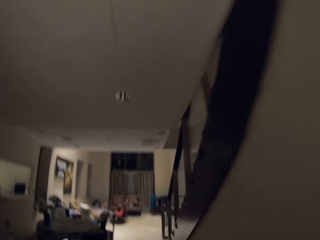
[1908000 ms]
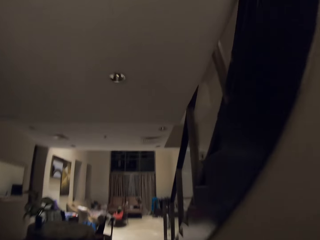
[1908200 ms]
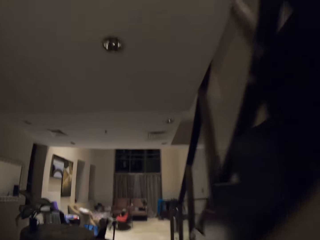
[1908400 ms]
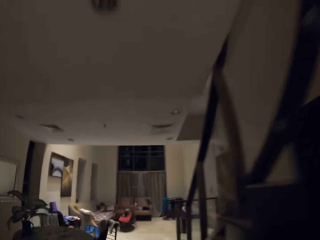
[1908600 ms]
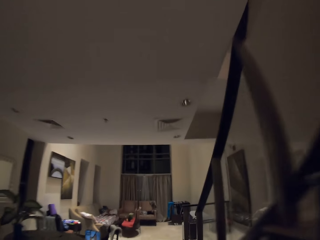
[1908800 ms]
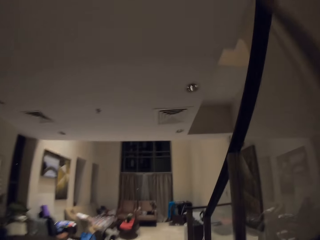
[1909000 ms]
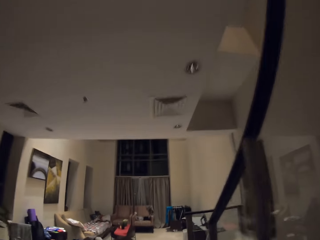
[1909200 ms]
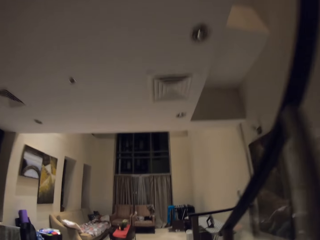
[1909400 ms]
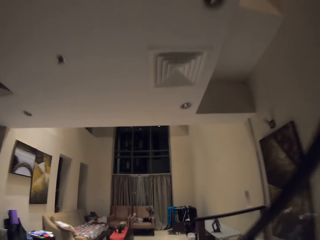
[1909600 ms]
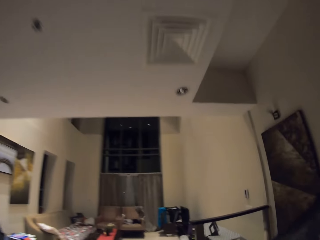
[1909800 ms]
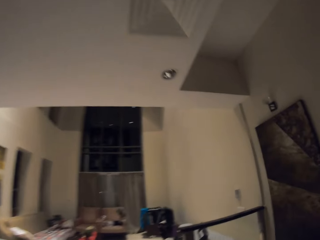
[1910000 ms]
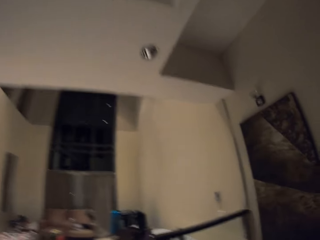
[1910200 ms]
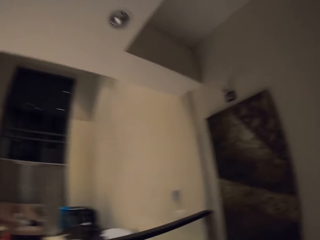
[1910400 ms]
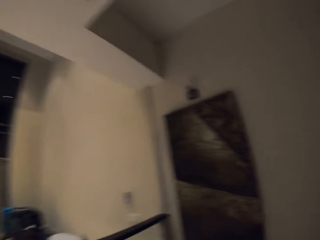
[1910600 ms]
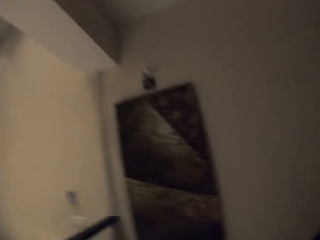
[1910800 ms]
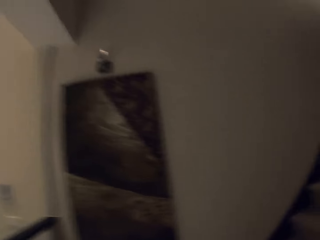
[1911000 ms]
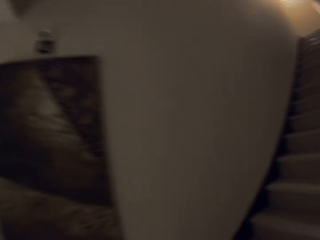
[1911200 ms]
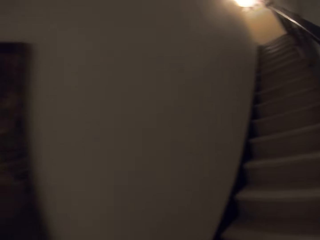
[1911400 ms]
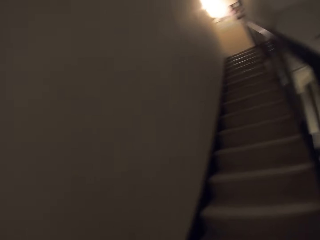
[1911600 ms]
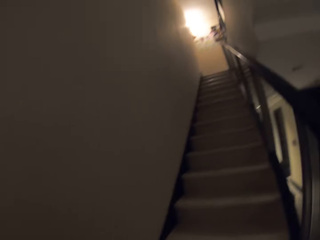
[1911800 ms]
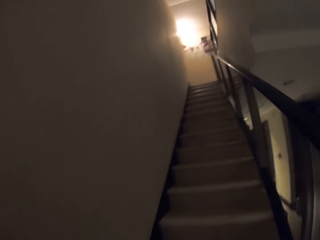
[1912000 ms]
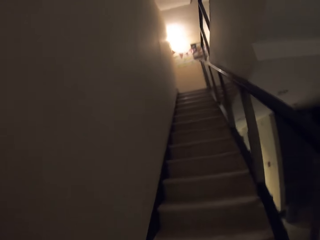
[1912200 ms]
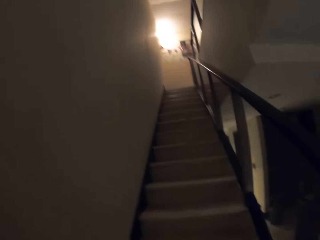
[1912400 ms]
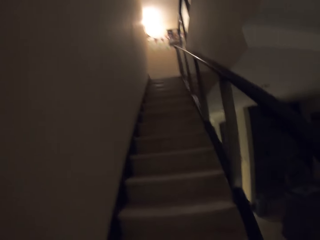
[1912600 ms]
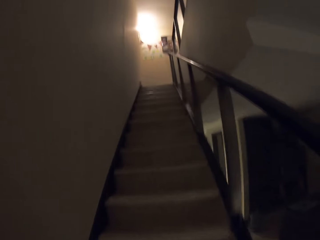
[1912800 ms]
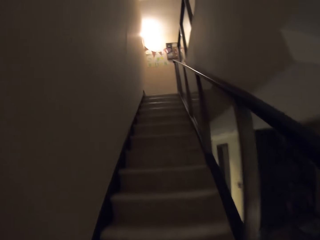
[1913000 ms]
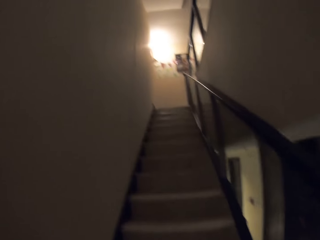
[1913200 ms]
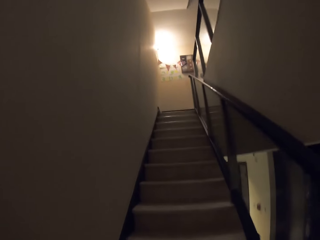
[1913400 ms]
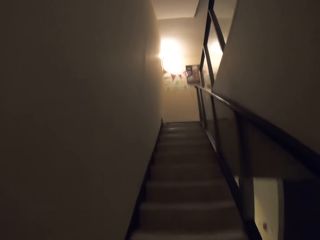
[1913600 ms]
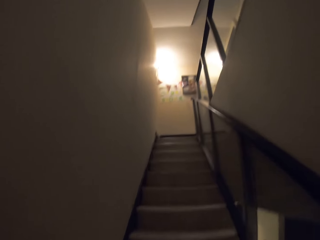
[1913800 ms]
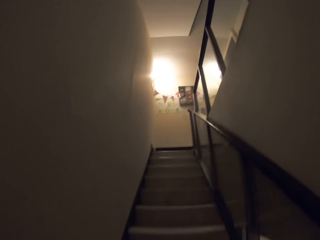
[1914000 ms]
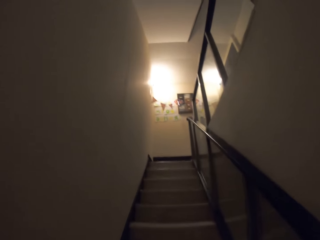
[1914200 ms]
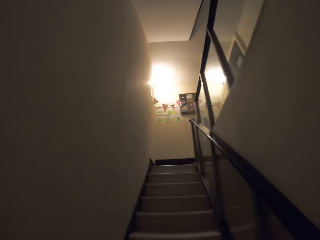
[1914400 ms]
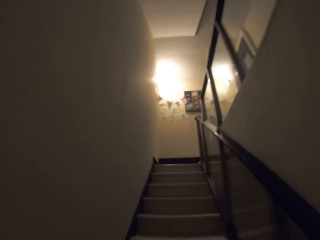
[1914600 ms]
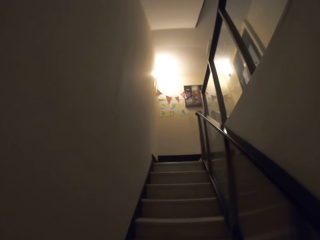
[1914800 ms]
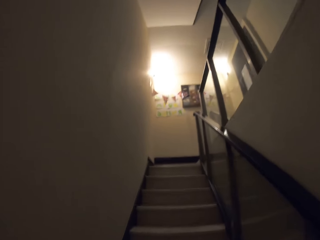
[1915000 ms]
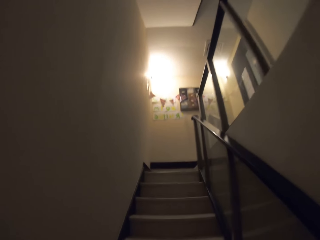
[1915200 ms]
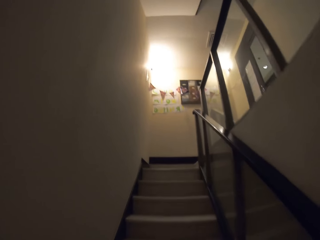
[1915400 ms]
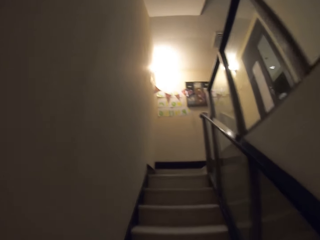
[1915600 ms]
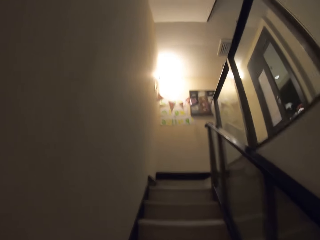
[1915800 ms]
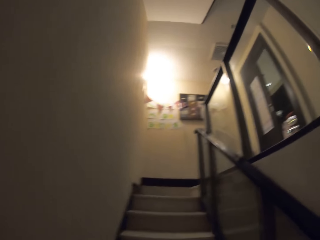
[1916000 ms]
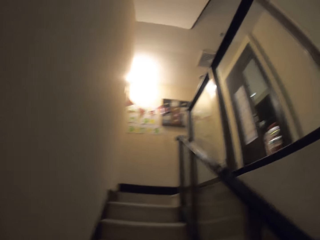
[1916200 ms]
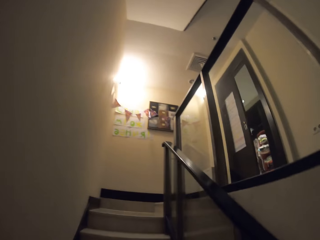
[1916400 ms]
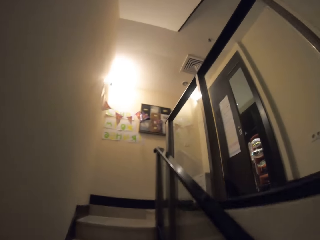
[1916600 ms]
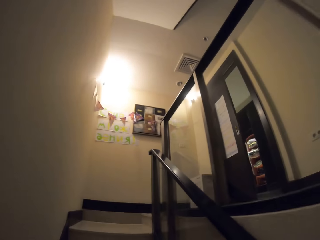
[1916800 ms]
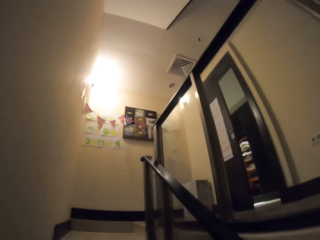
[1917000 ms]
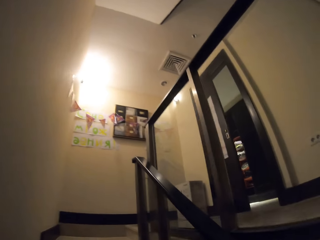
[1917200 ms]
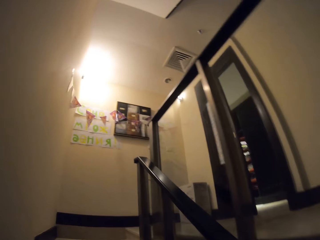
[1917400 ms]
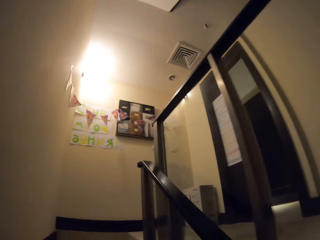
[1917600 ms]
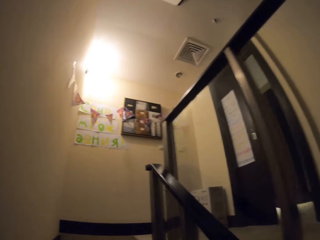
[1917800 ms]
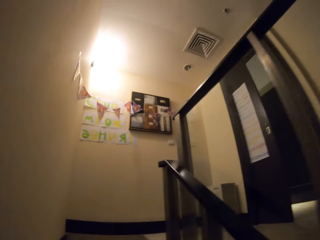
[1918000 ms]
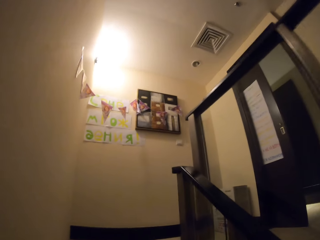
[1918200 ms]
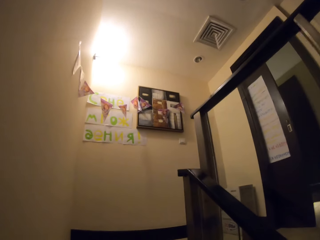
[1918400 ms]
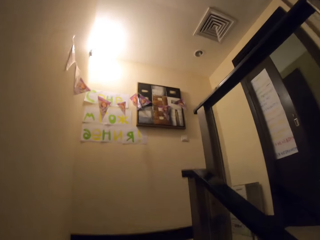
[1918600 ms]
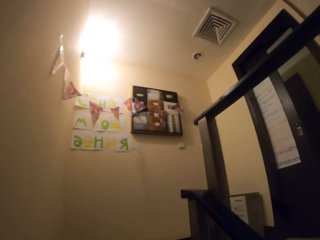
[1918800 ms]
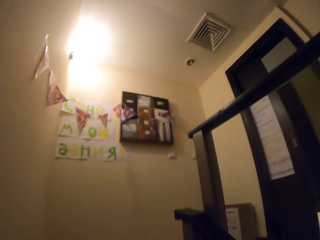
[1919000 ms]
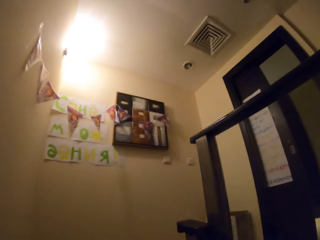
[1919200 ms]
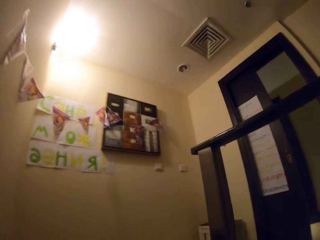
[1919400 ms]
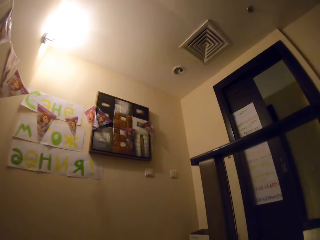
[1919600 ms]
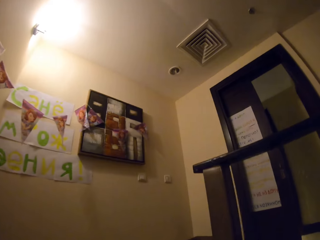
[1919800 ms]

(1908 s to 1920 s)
The camera wearer walks up the stairs.

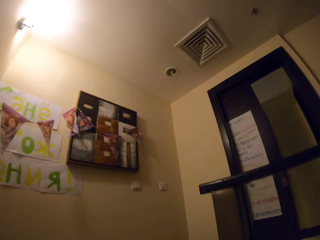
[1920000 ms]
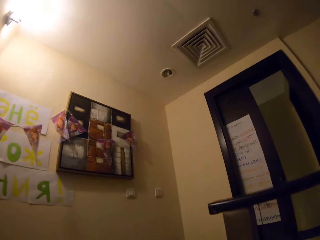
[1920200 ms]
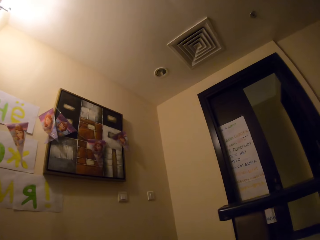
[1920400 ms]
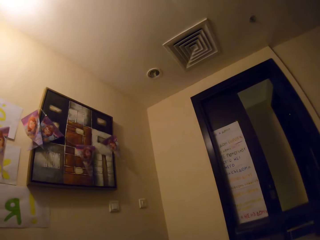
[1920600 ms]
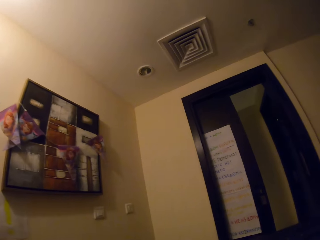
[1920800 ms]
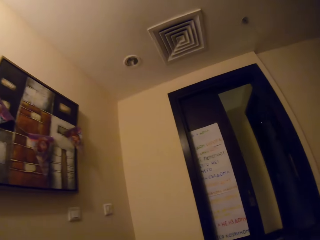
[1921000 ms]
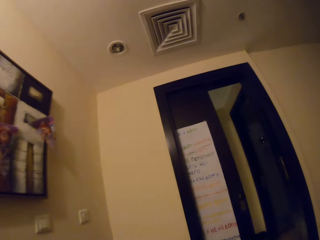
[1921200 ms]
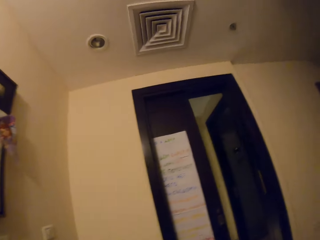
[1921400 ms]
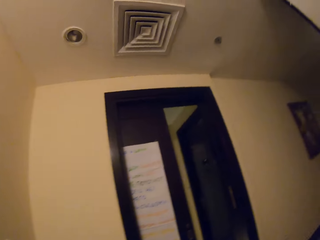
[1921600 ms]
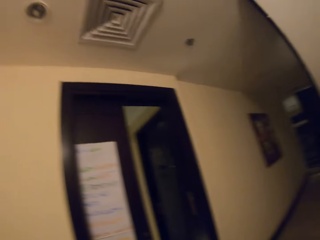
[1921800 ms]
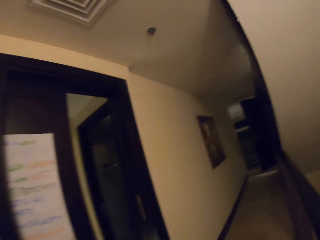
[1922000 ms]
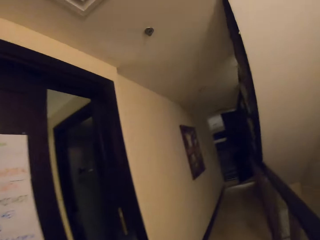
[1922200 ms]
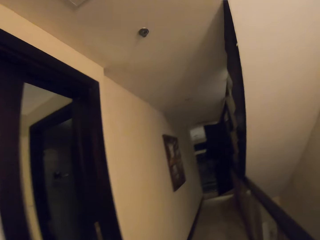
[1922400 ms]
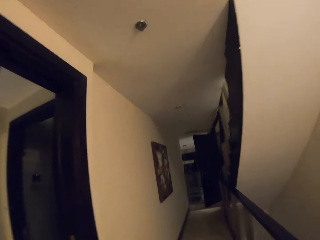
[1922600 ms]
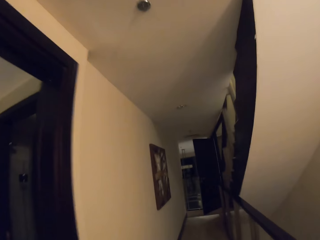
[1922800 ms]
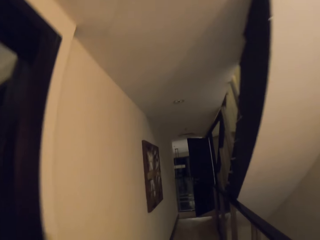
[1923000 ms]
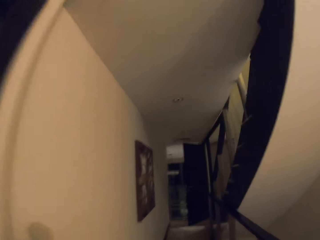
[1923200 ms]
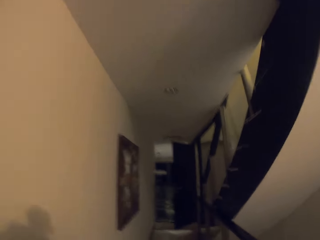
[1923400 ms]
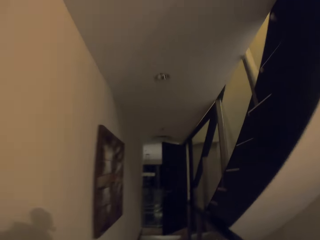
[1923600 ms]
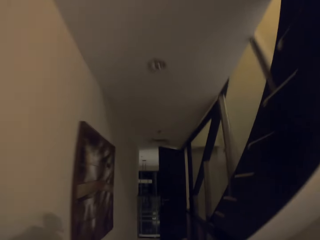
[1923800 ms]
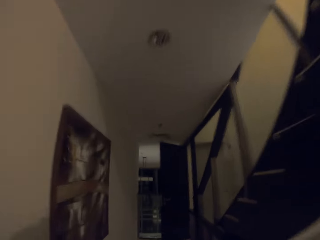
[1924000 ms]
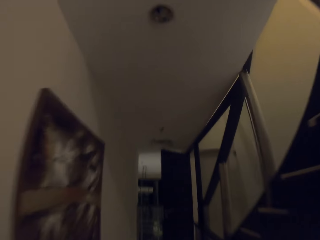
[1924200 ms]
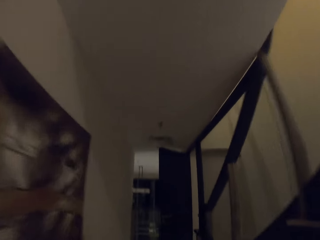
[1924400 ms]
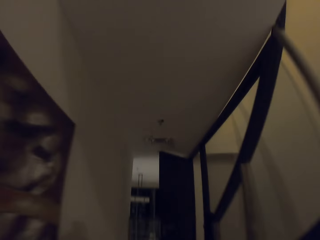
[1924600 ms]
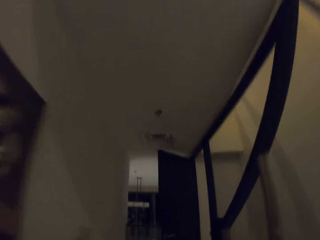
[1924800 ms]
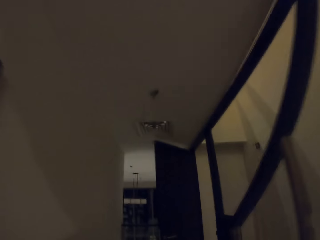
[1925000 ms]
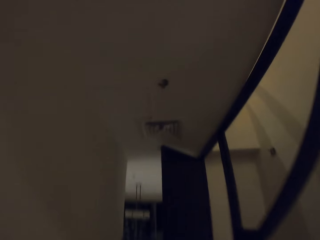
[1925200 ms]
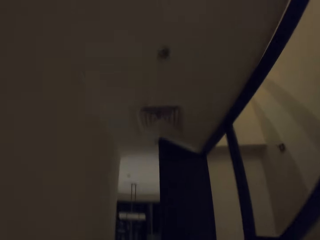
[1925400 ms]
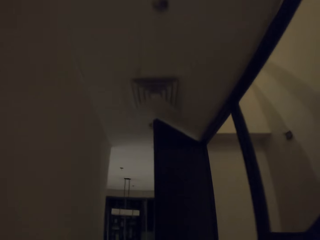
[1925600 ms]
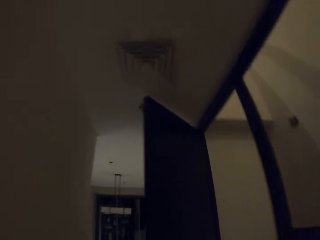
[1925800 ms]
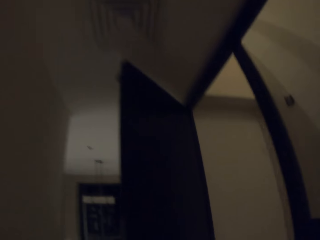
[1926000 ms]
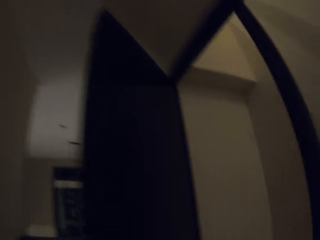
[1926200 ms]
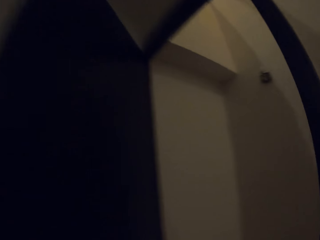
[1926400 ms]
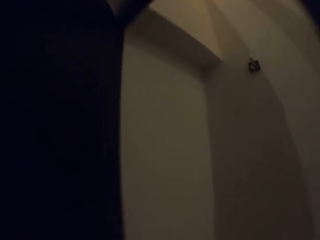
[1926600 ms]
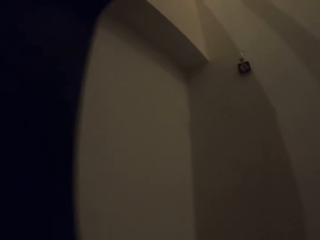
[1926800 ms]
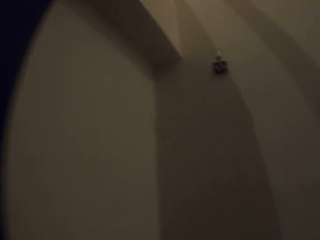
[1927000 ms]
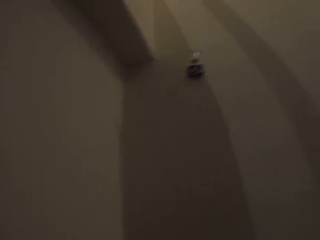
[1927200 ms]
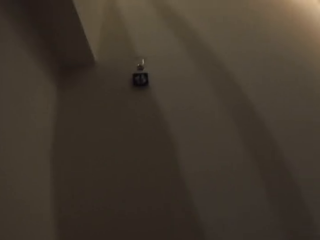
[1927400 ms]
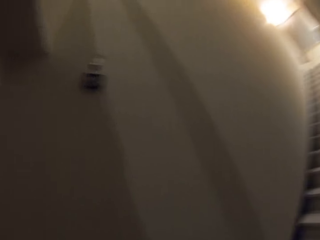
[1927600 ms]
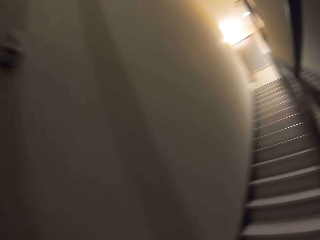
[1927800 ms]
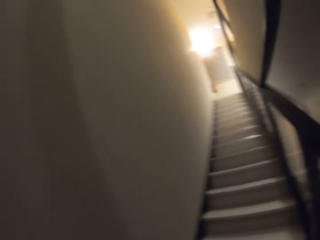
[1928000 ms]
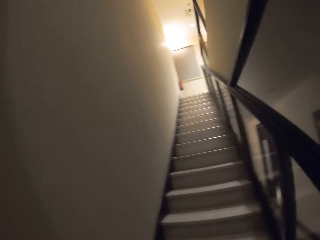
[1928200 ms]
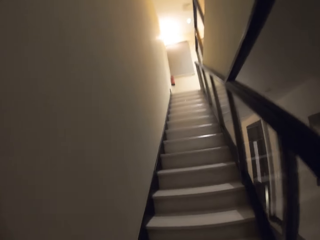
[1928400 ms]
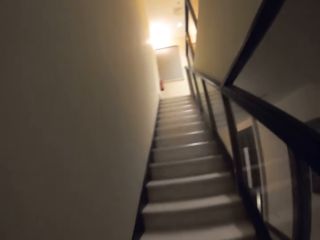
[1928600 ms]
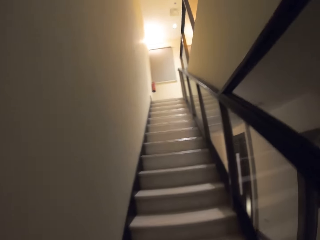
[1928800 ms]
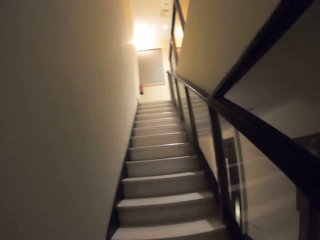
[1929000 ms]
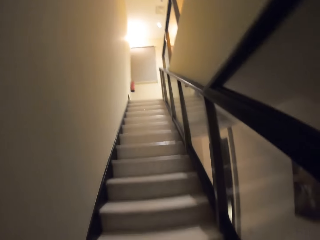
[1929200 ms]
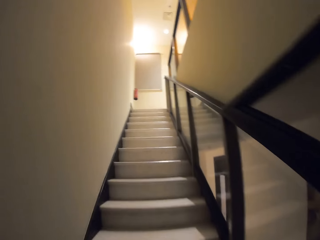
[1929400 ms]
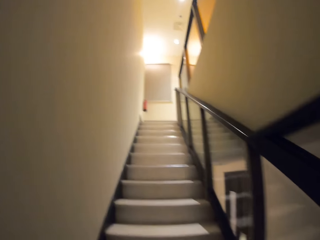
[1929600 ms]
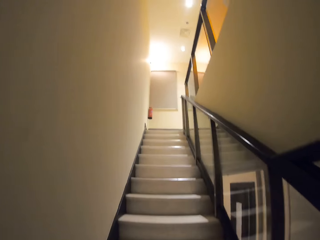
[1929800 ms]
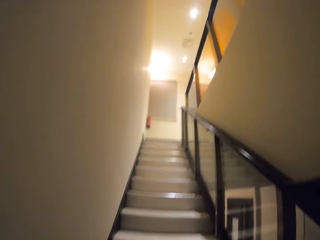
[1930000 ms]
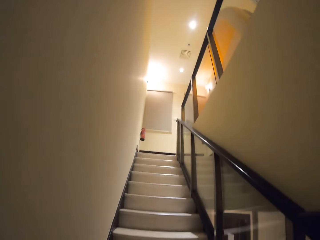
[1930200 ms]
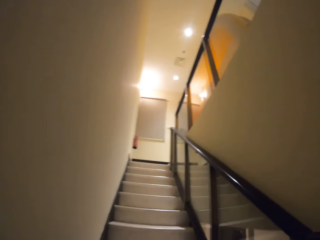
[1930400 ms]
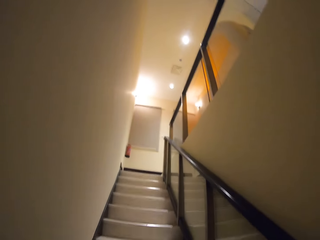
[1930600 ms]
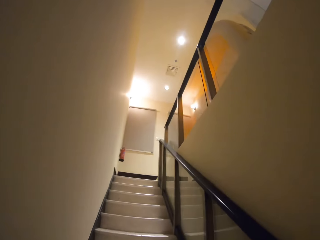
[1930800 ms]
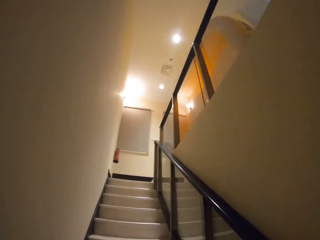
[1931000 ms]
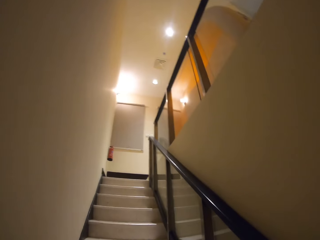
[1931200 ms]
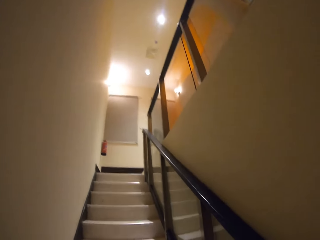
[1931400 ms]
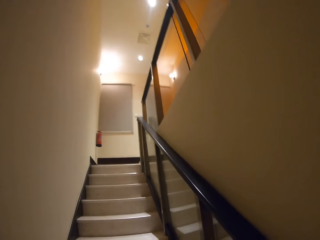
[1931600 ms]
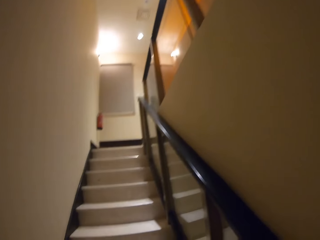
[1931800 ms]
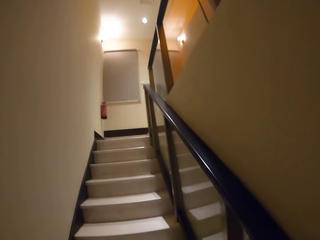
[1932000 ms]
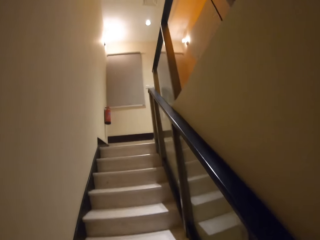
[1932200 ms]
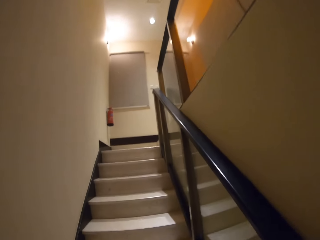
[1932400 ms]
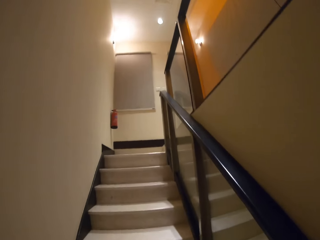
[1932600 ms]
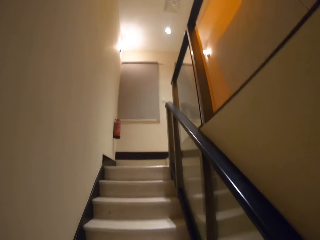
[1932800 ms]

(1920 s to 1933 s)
The camera wearer walks on the veranda. They walk up the stairs.
